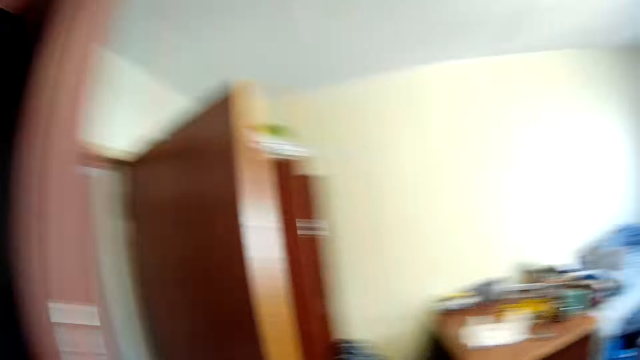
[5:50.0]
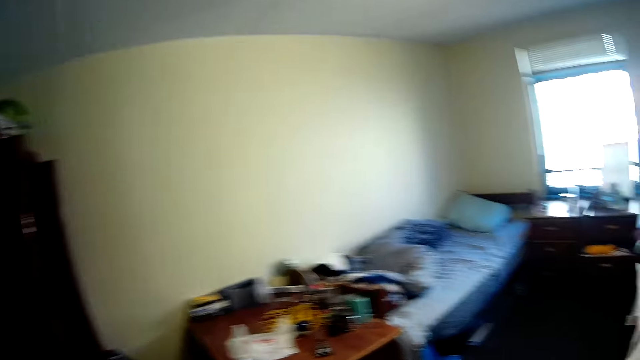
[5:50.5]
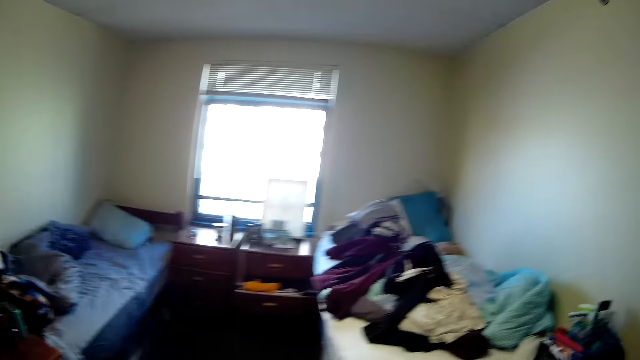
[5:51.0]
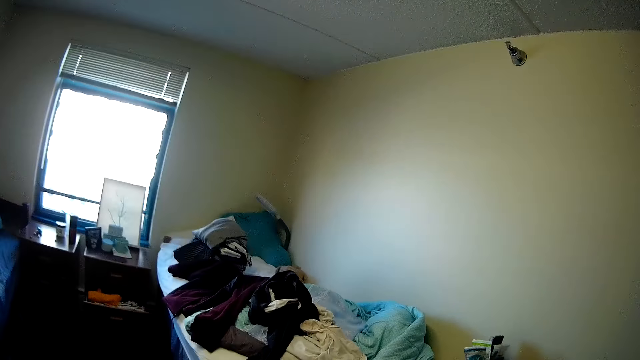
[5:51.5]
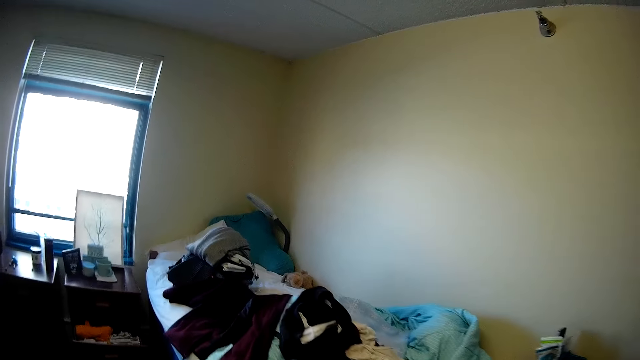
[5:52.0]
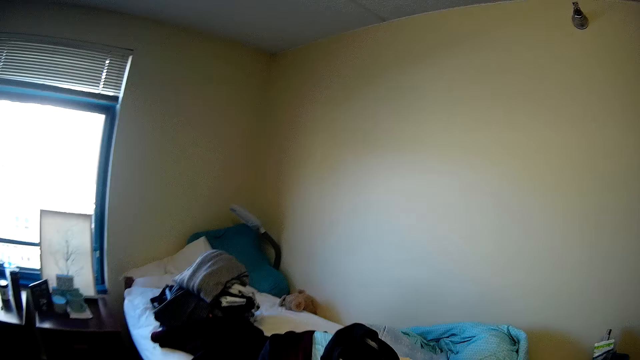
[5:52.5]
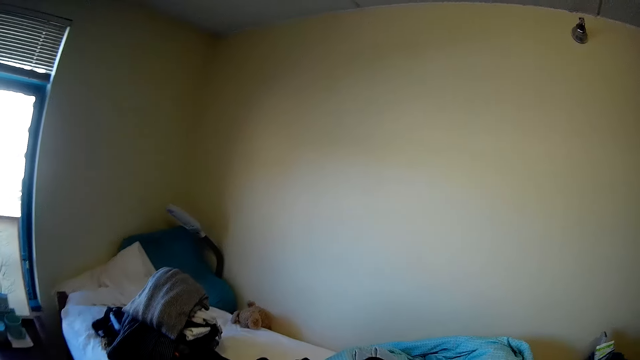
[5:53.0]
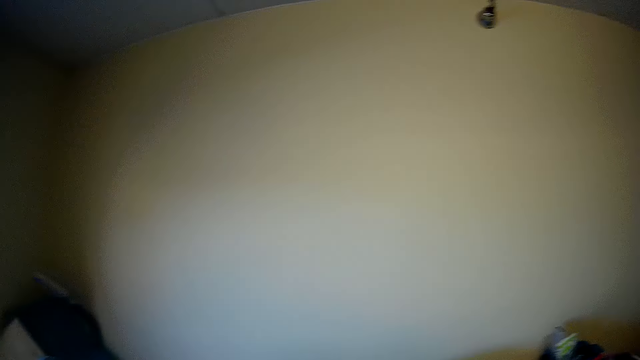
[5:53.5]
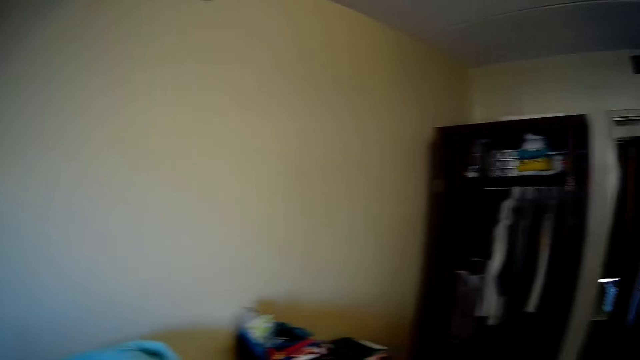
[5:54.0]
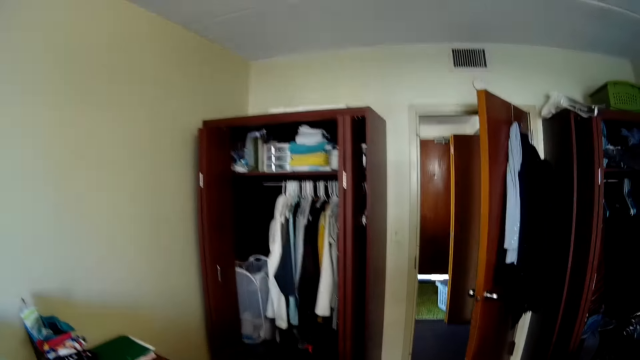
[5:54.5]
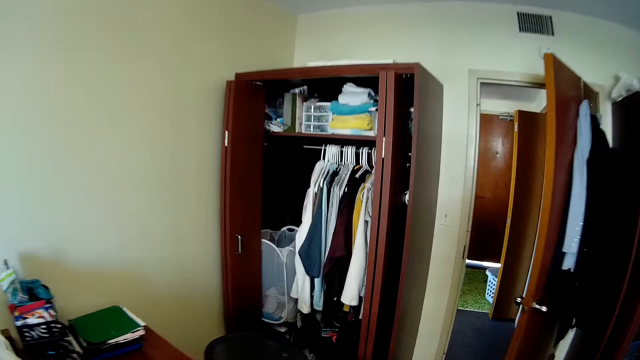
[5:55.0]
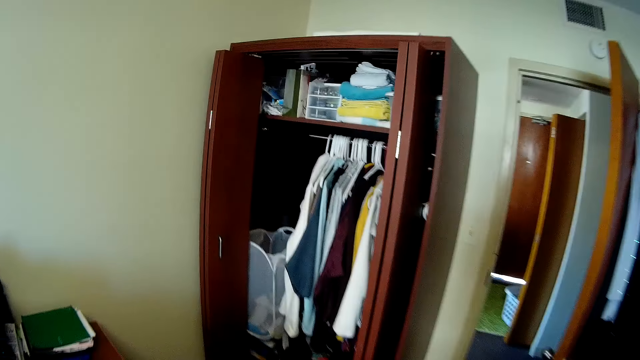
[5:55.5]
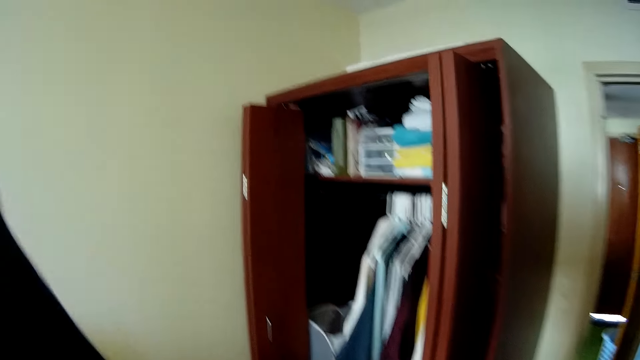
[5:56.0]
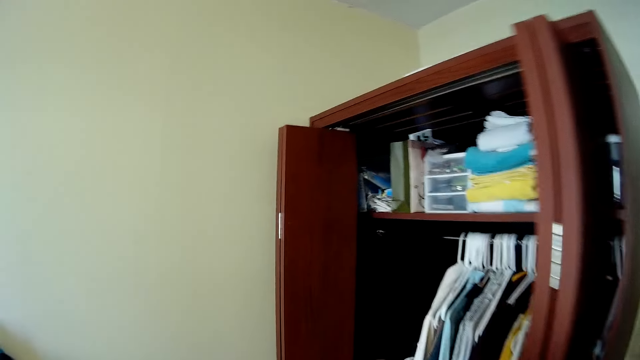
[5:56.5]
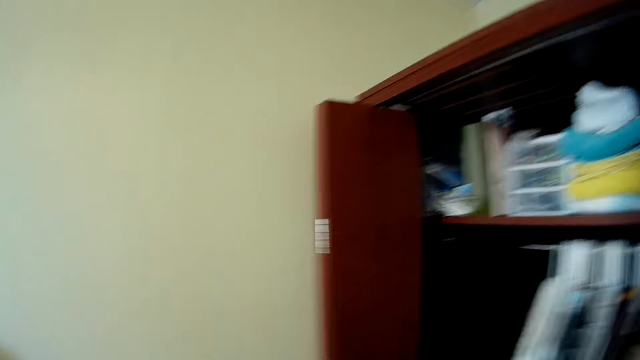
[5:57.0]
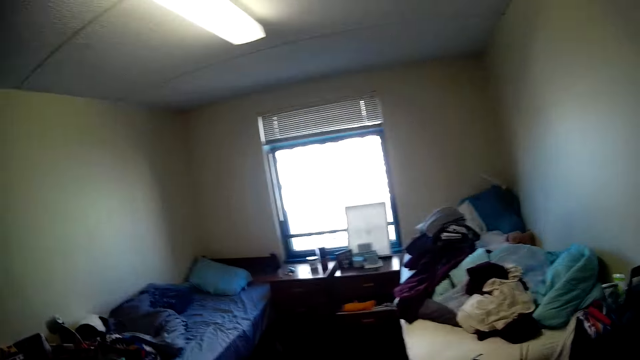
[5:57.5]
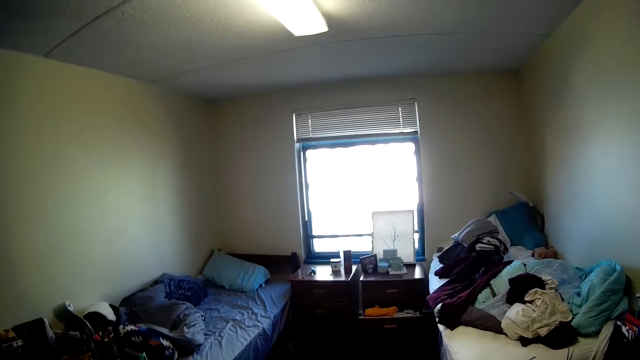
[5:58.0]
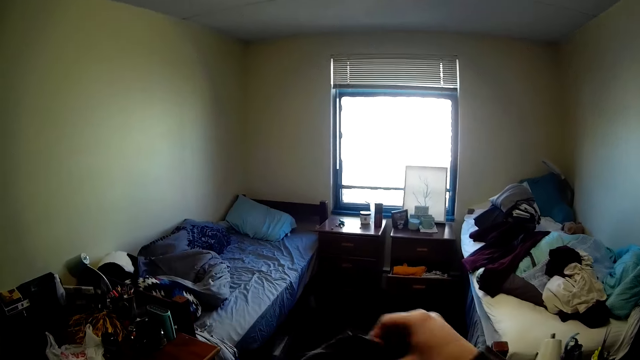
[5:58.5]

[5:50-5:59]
The camera wearer walks around.

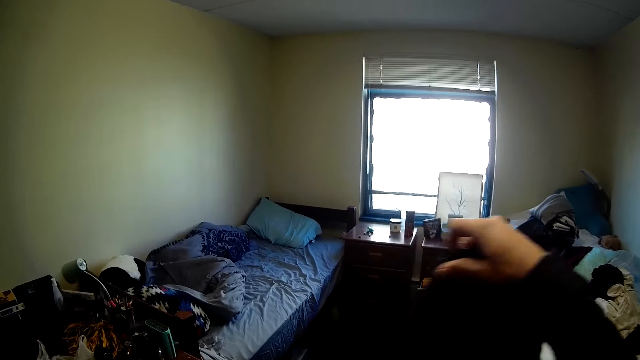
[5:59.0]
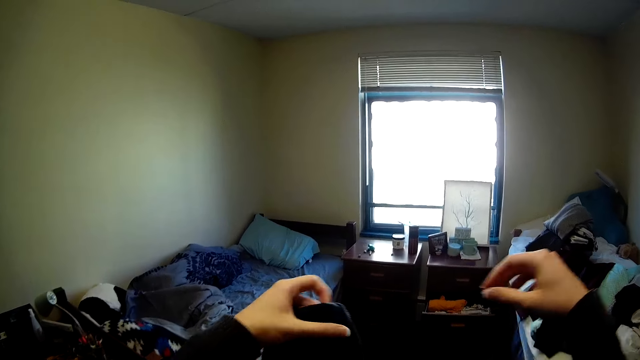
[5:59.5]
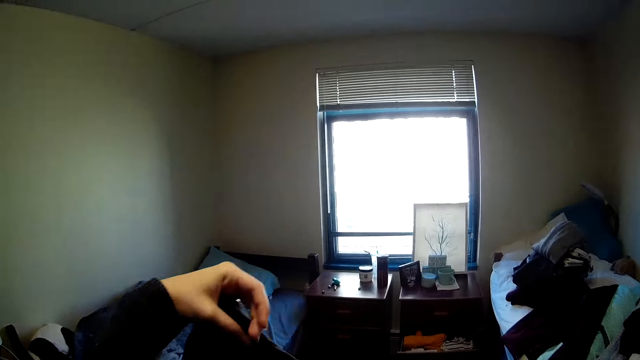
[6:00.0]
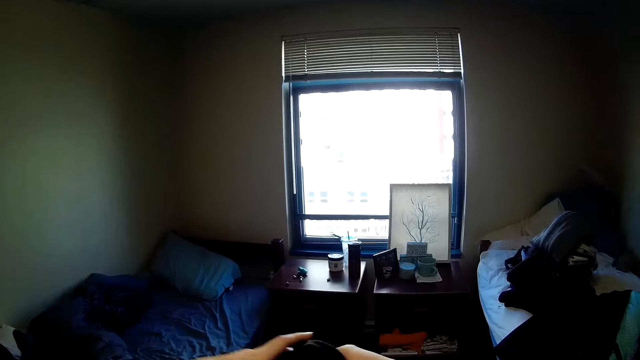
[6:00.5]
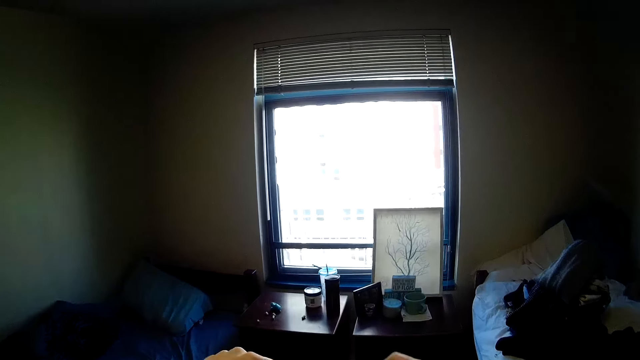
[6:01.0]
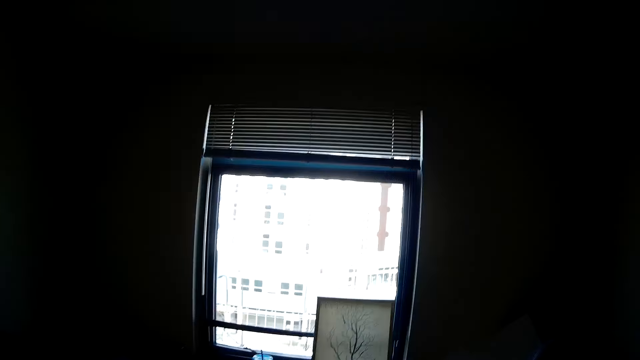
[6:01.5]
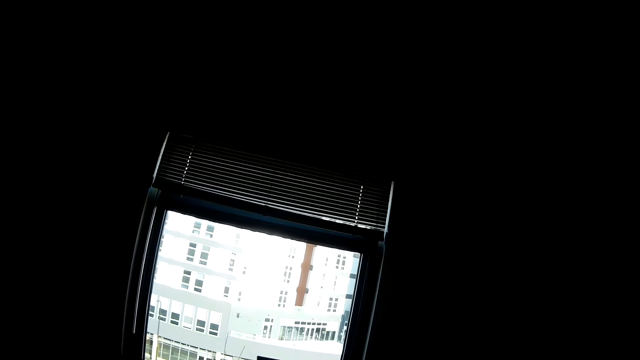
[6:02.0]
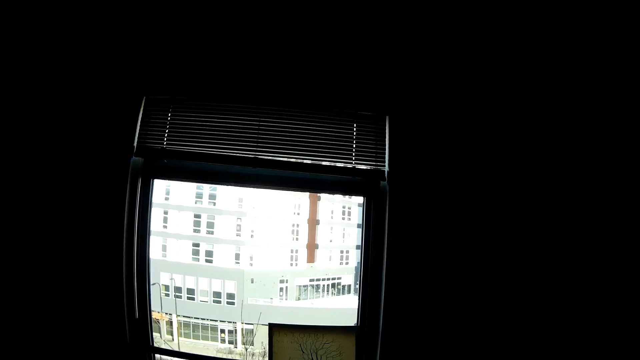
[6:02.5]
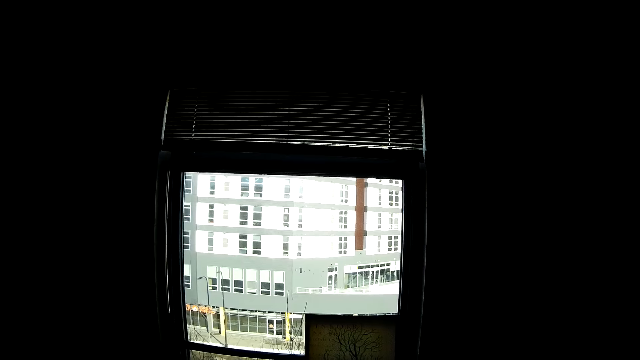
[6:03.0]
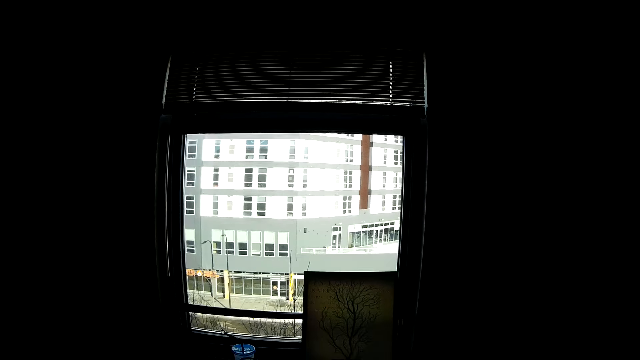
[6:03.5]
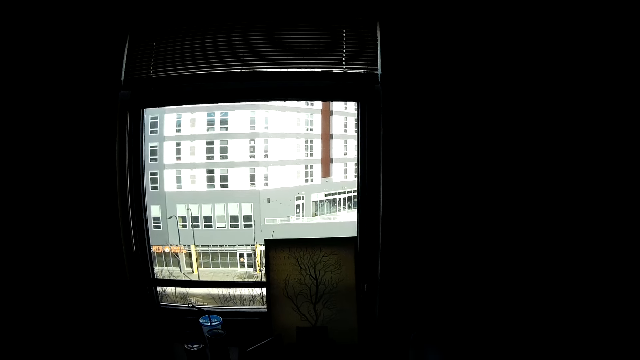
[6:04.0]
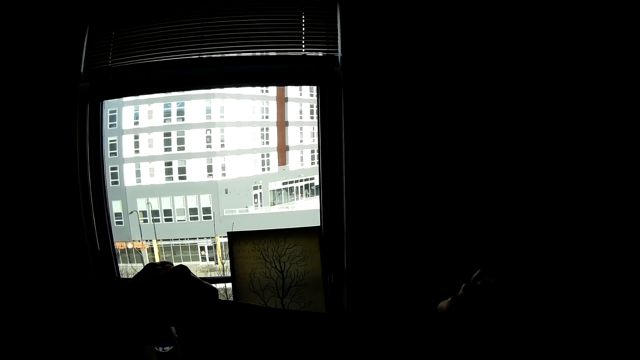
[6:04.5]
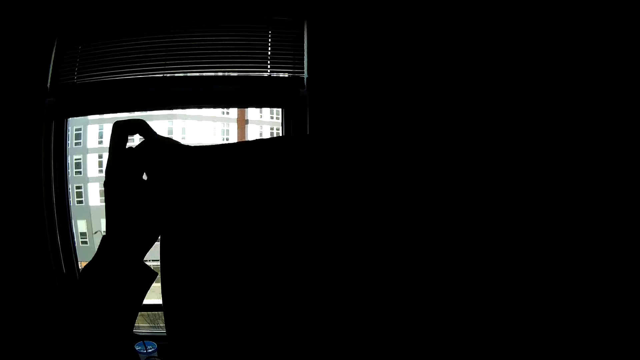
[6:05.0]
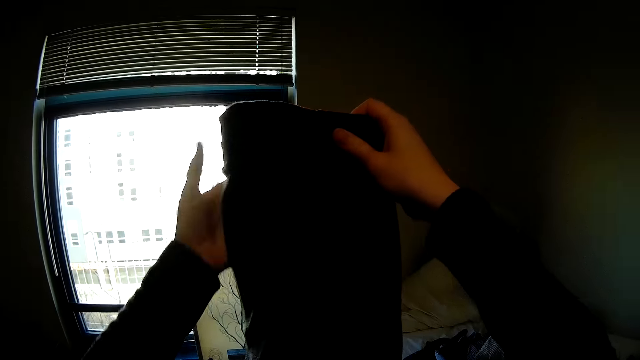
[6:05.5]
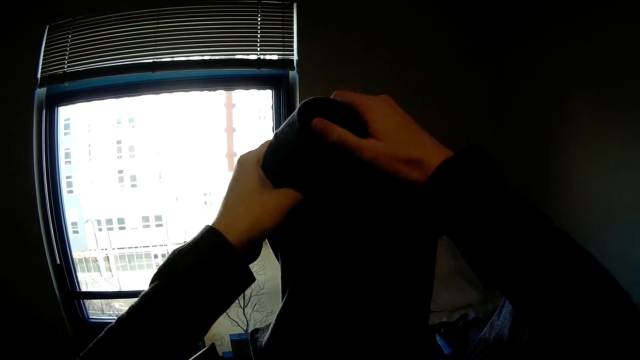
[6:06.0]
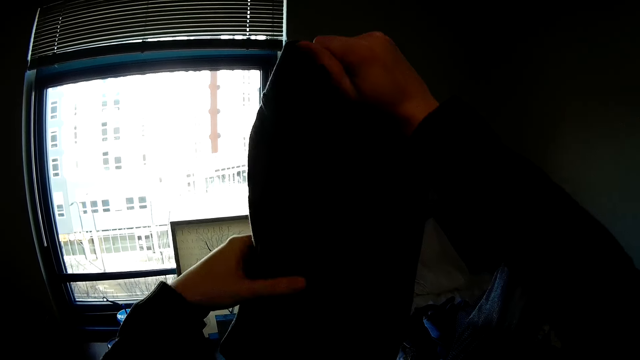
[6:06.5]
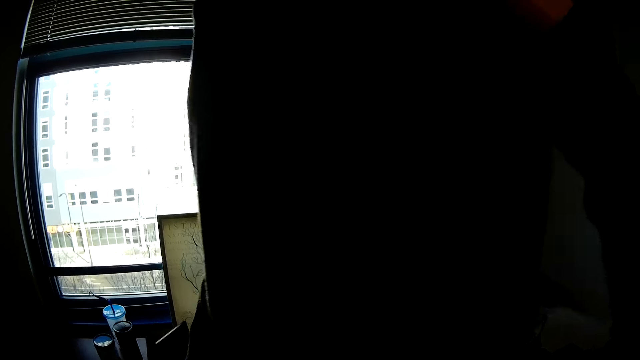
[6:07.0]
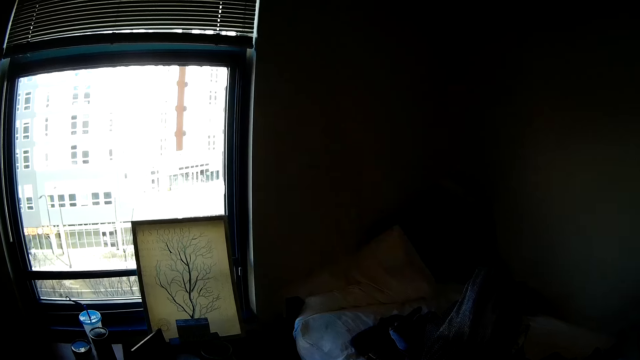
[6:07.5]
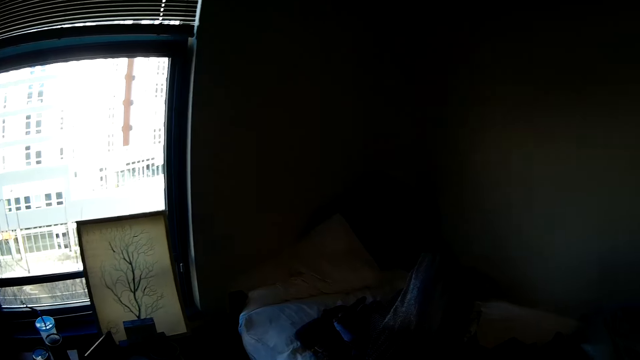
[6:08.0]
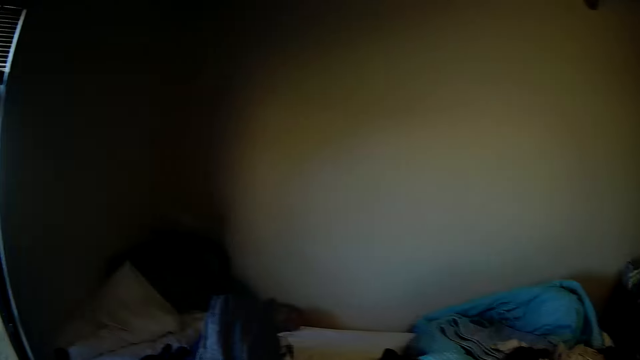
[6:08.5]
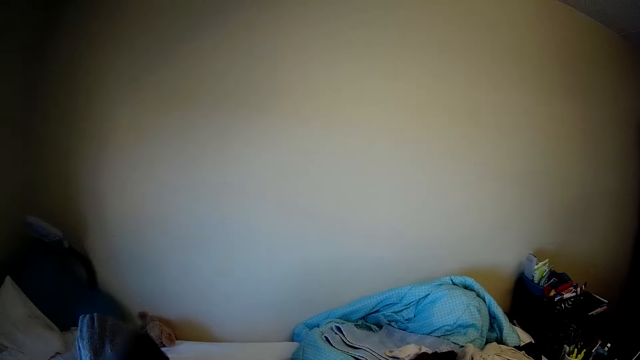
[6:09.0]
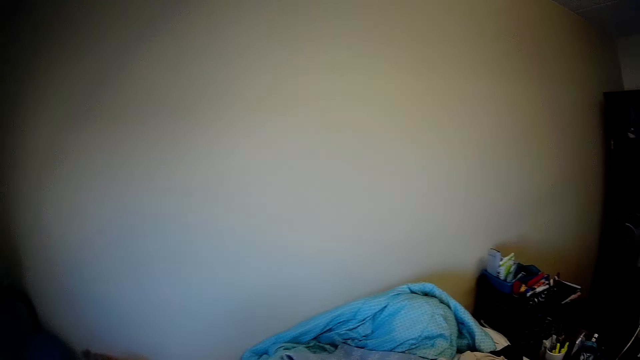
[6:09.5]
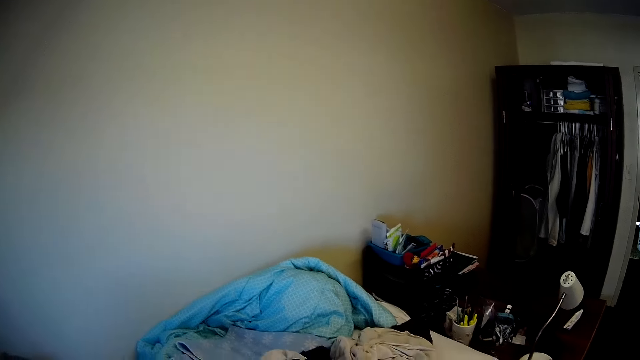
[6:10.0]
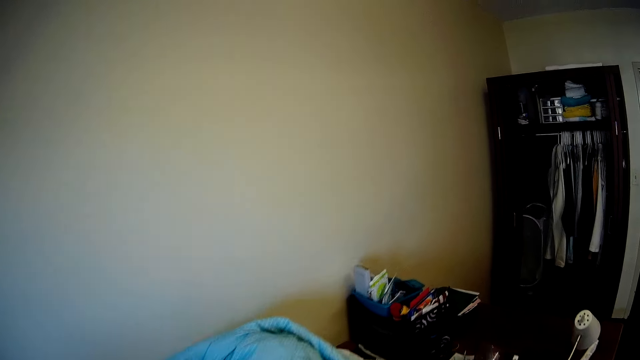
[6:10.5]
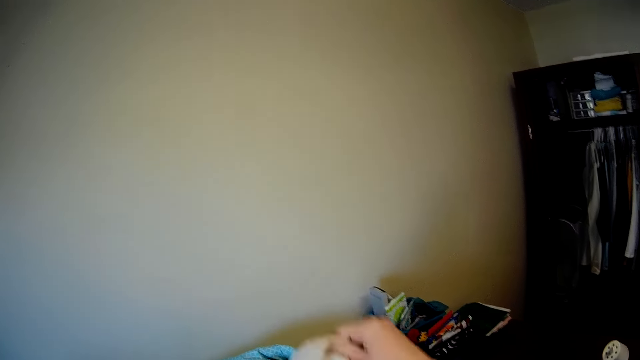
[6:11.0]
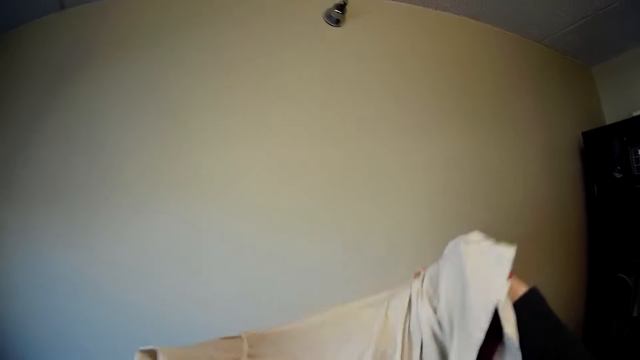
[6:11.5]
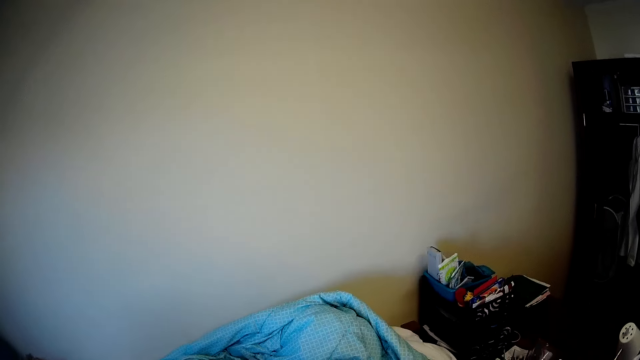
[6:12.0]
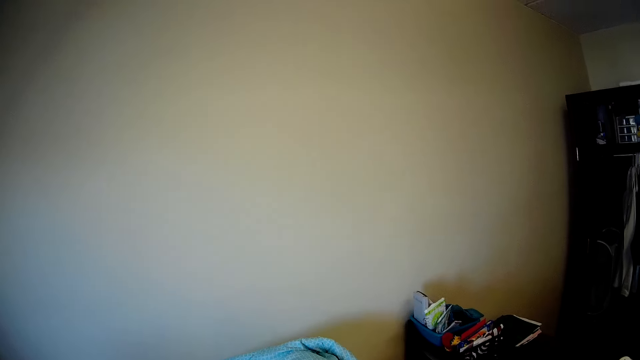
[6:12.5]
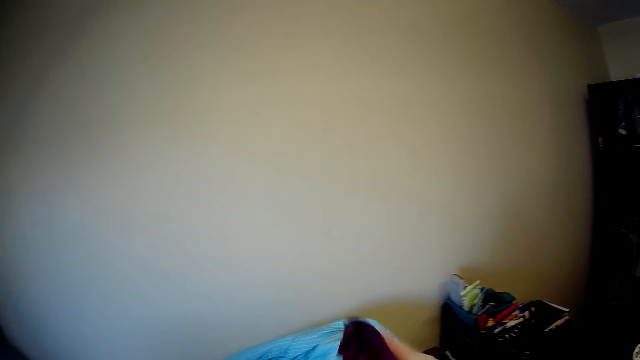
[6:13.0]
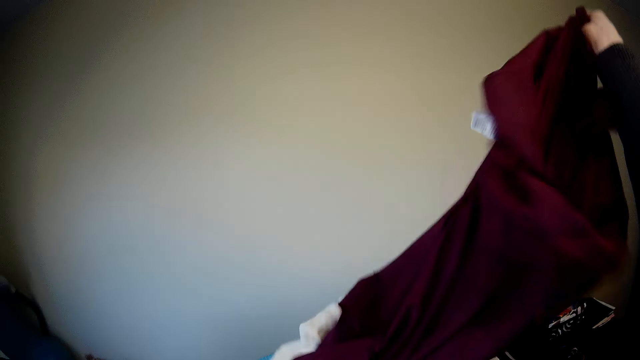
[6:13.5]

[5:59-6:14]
The camera wearer picks the cloth. They look around. They hold the cloth. They fold the cloth. They look around. They lift up the cloth.
